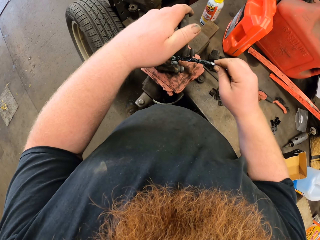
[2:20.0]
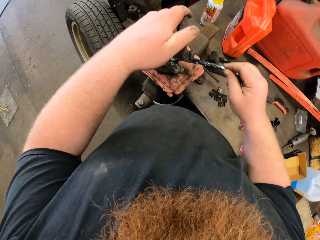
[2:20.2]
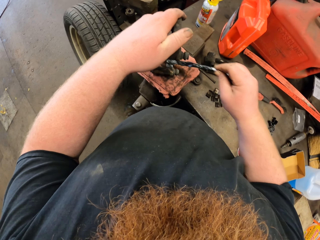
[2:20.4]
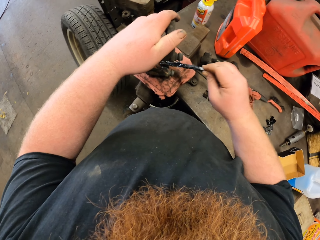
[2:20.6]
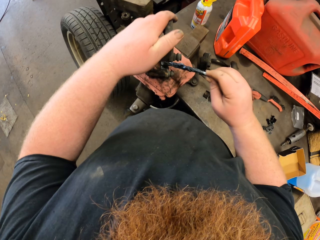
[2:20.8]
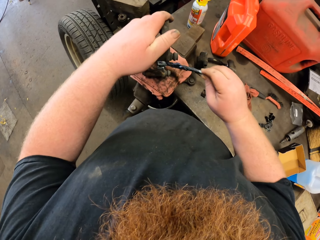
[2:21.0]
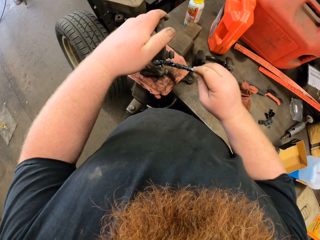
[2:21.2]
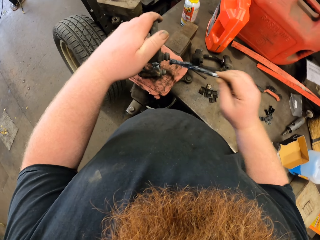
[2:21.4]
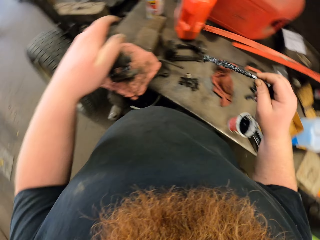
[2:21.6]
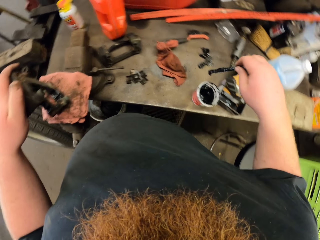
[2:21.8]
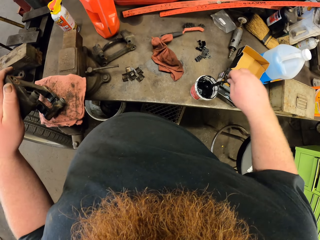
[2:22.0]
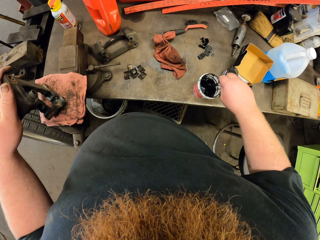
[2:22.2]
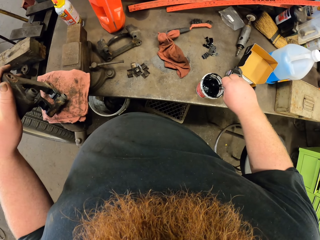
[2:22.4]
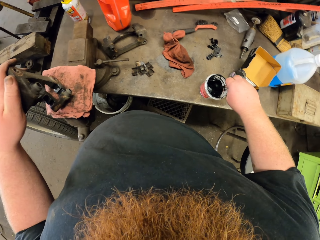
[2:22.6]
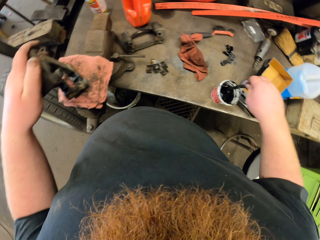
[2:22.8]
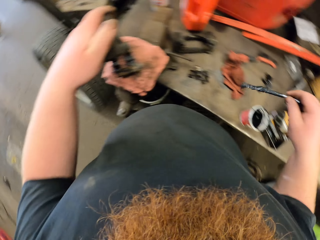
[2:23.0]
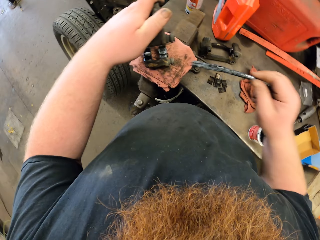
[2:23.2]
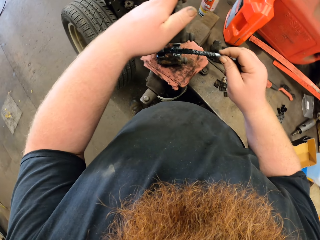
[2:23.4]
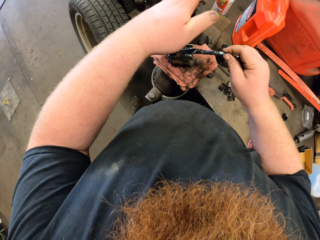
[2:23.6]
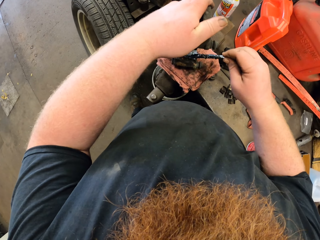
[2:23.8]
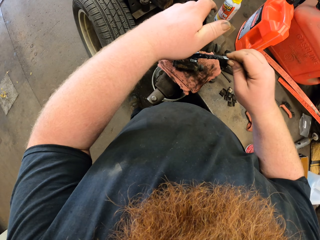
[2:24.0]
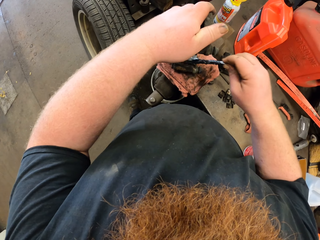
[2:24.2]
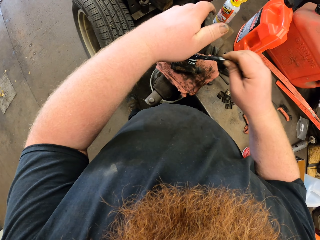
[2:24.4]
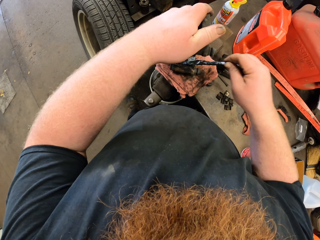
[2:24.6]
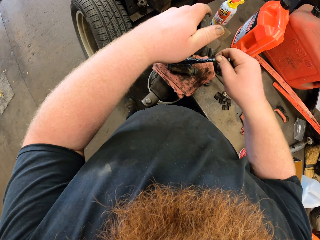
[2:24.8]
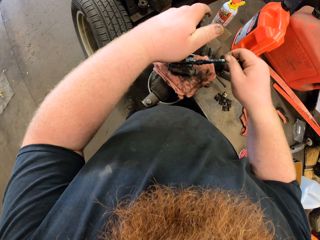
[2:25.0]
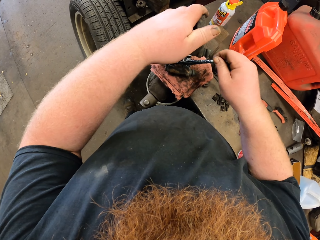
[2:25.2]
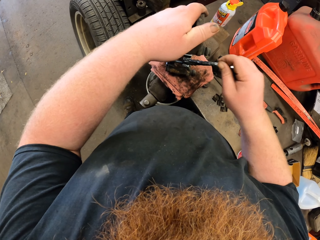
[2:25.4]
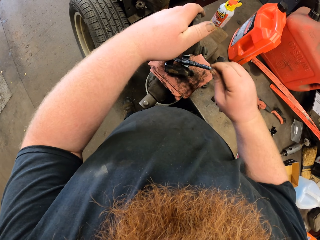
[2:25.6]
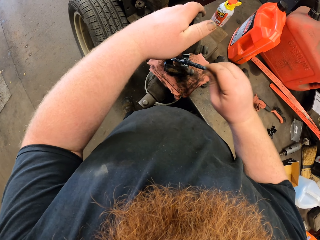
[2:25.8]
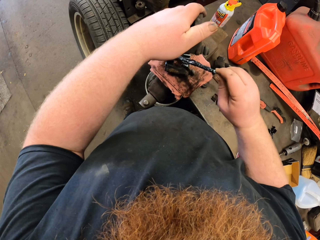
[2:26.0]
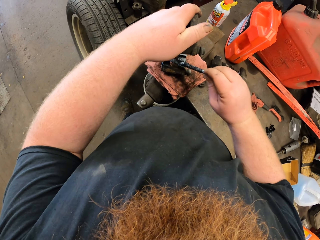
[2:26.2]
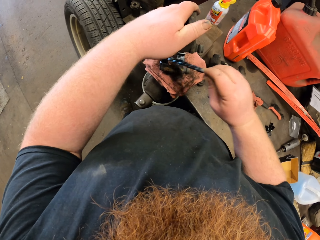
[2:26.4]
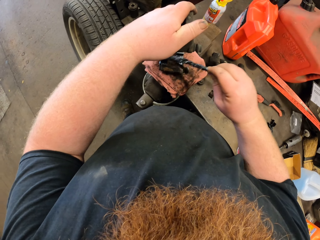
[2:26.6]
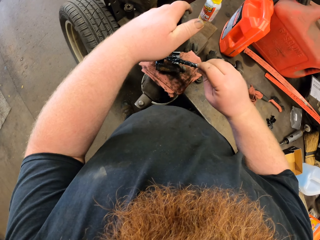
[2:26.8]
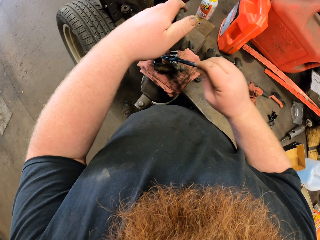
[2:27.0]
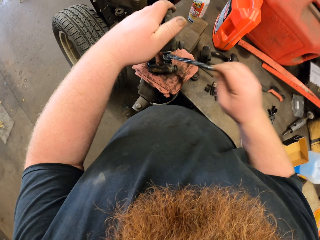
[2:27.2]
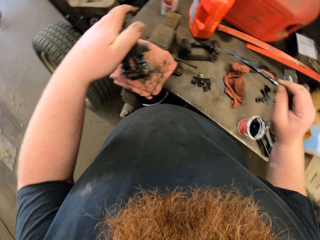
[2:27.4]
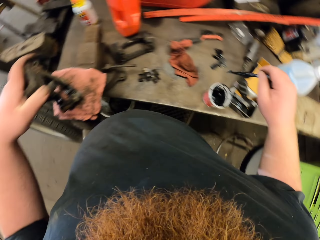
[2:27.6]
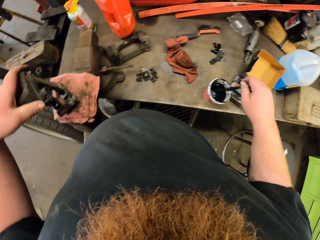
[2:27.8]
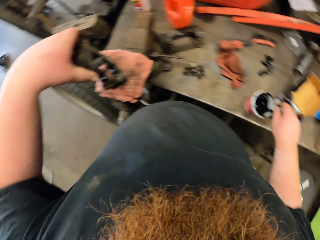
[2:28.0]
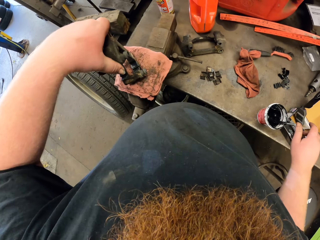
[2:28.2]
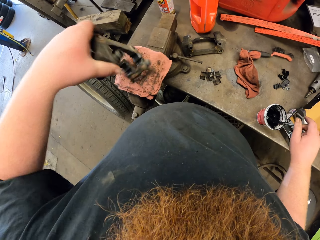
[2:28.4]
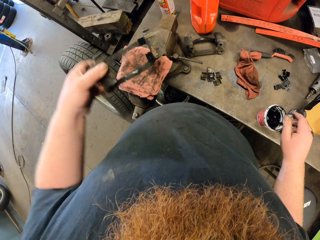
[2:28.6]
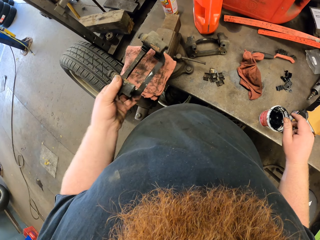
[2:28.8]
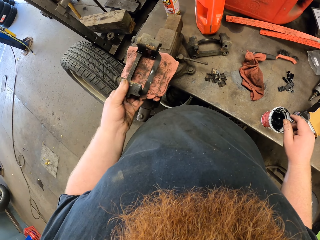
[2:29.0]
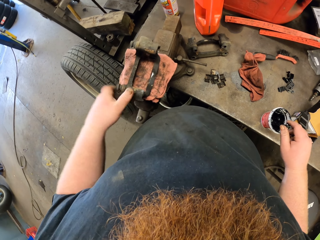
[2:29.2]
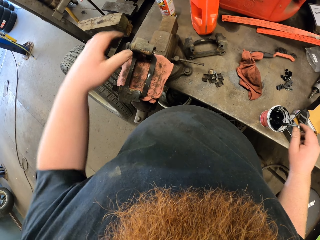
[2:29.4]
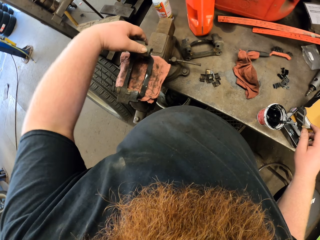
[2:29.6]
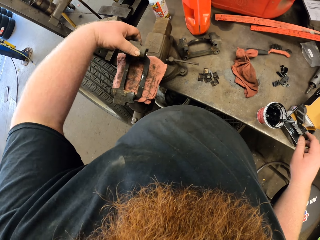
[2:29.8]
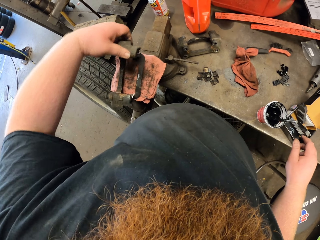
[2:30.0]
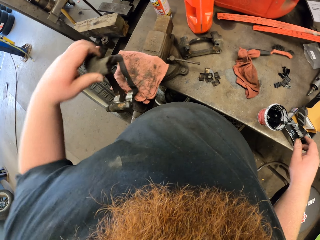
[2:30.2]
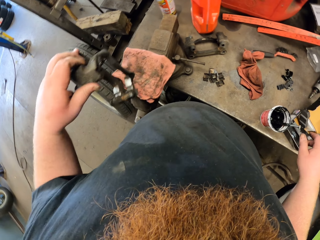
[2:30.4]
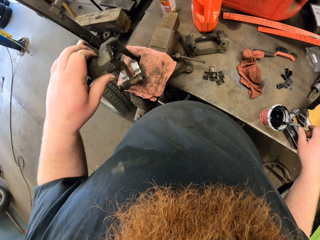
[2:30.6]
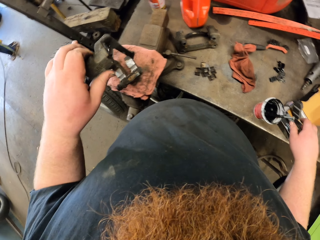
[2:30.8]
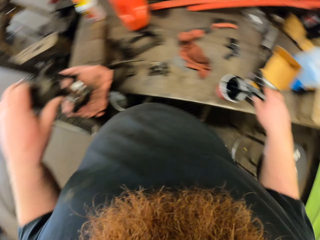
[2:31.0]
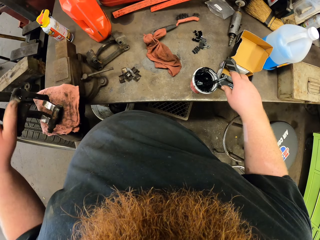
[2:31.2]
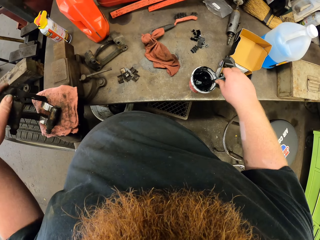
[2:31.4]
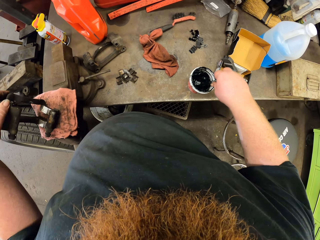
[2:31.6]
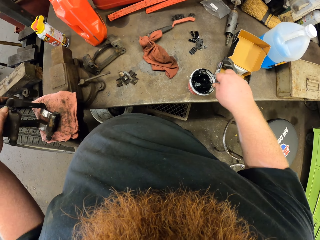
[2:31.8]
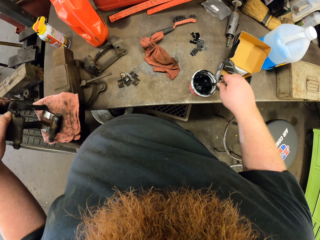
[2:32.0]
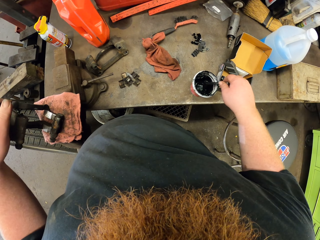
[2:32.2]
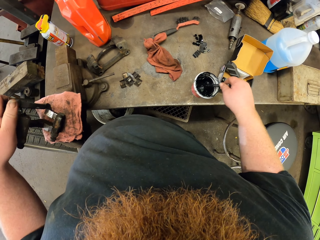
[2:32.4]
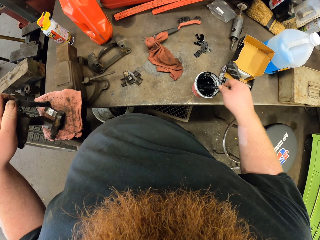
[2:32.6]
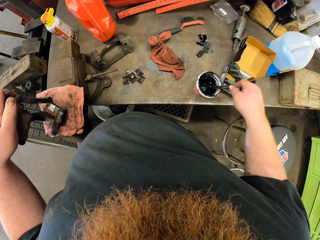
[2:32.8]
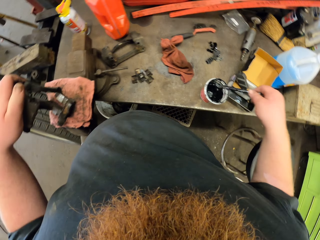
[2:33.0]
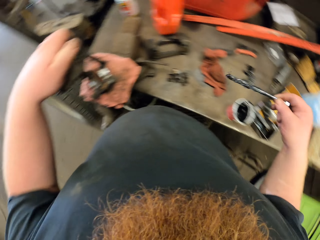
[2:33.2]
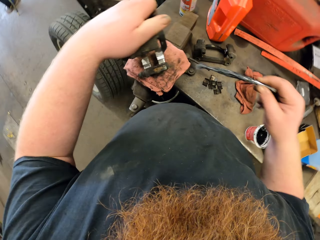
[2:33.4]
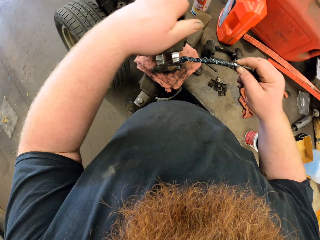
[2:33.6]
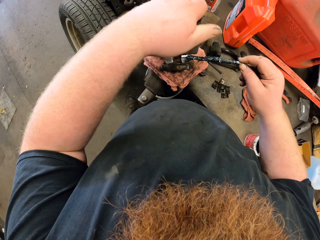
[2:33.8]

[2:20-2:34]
The camera wearer dips the brush in the paint. They paint the metal. They dip the brush in the paint. They turn the metal around. They turn something. They pick the brush from the paint. They dip the brush in something.

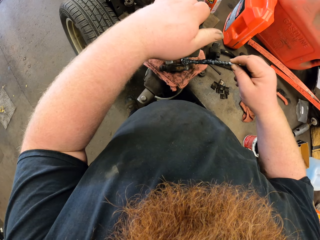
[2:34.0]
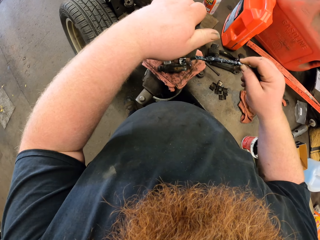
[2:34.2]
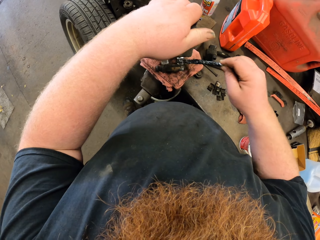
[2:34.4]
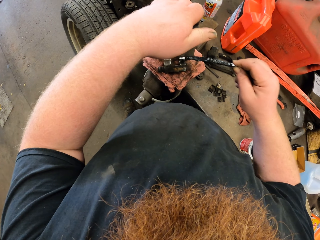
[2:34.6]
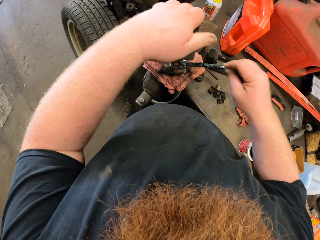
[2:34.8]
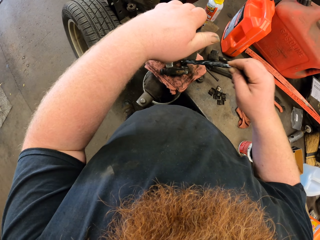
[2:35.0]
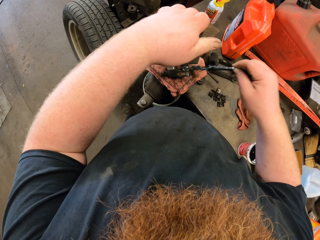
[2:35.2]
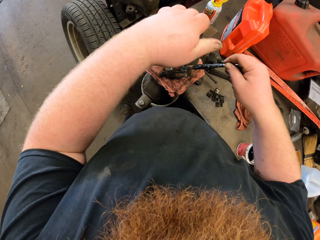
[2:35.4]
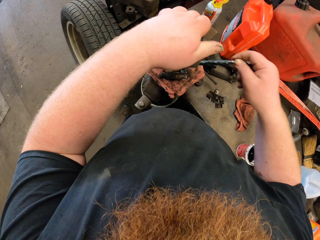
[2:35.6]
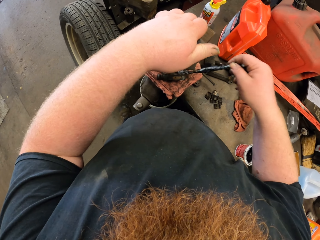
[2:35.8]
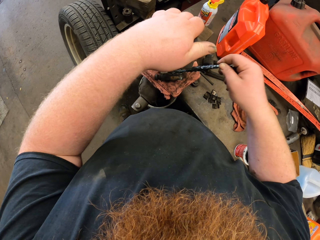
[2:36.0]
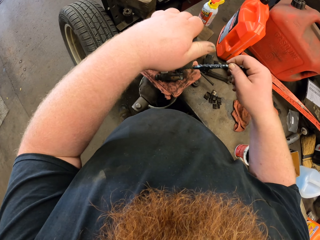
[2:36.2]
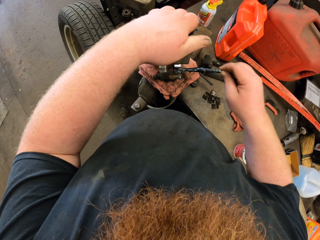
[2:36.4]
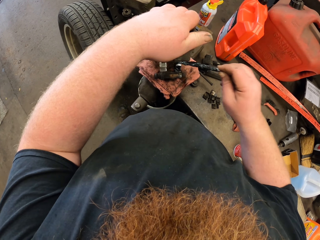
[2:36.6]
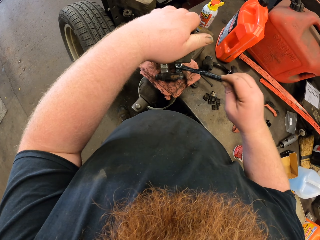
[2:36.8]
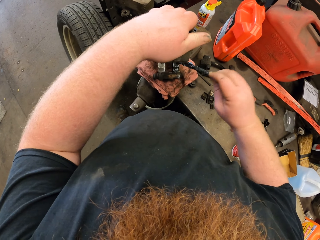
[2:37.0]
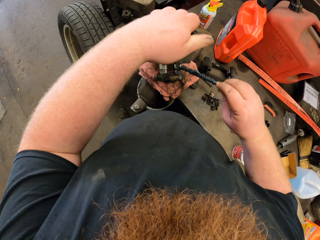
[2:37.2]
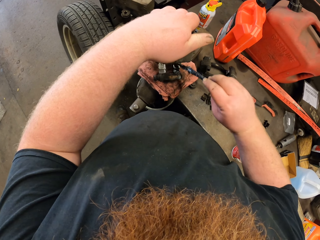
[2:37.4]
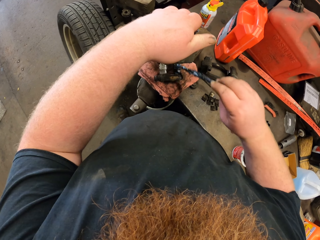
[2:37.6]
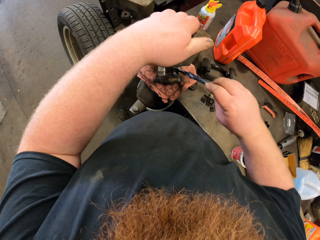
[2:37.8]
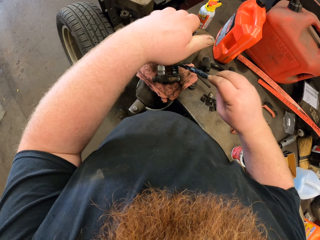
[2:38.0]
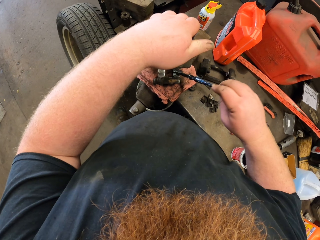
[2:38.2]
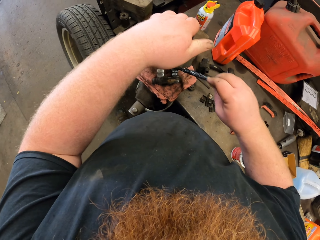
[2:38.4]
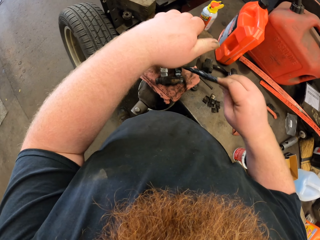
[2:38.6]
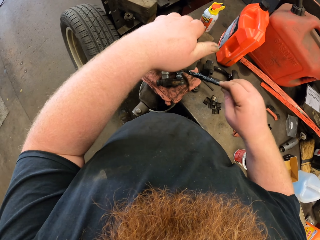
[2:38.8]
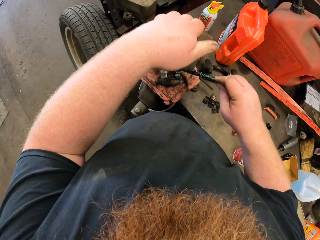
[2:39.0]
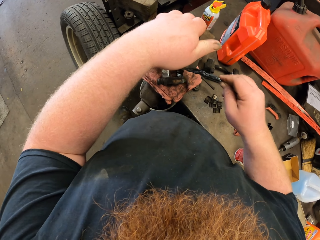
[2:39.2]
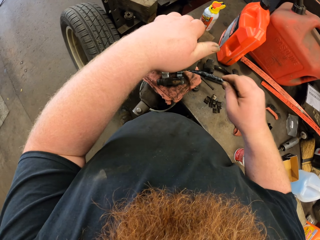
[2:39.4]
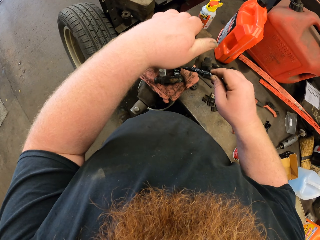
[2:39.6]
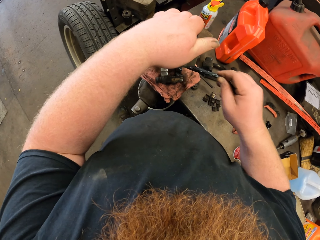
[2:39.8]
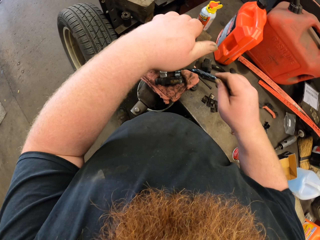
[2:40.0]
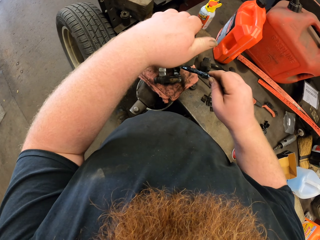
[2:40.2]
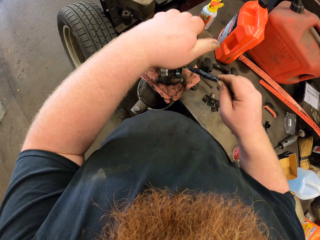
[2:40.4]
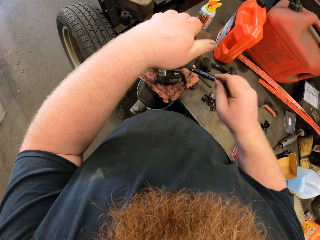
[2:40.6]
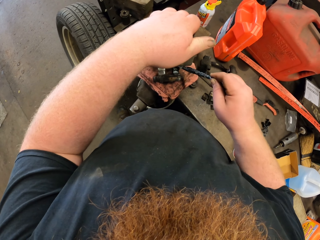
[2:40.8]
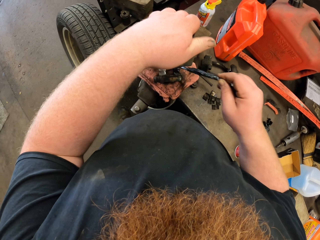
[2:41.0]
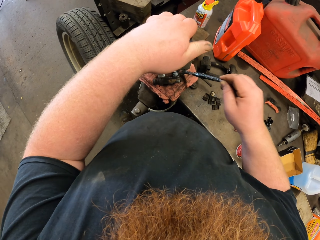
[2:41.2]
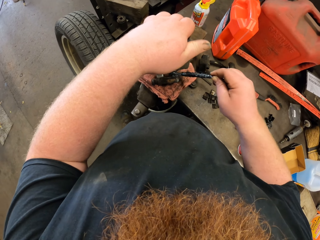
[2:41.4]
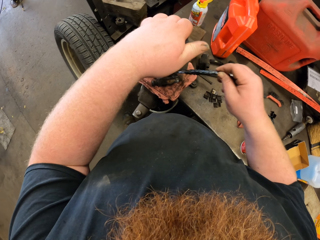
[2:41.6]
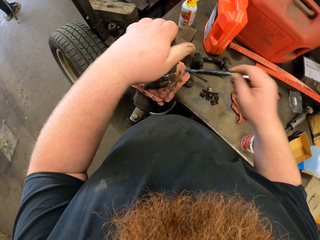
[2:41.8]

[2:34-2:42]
The camera wearer paints the metal.
